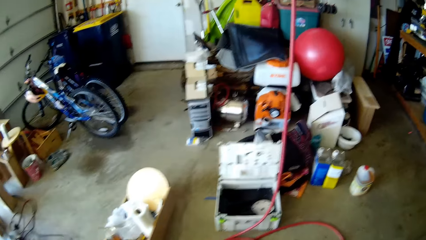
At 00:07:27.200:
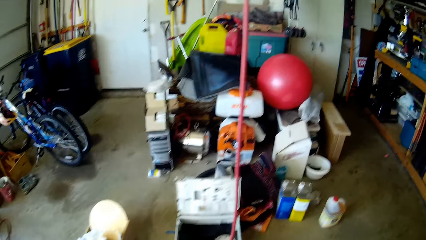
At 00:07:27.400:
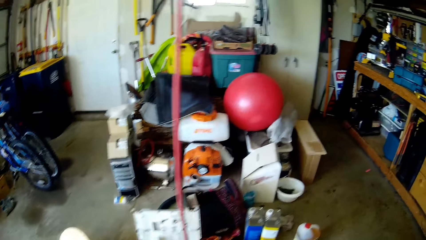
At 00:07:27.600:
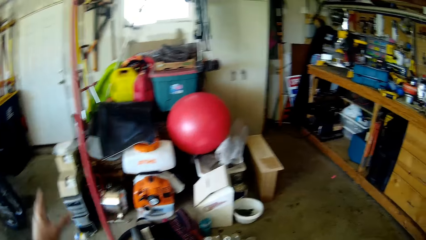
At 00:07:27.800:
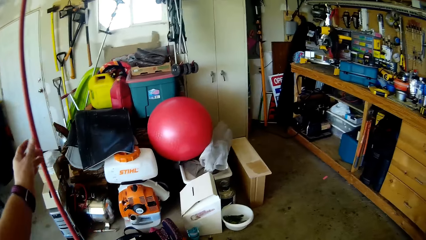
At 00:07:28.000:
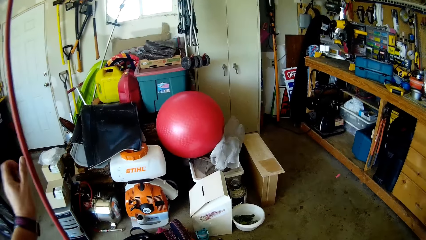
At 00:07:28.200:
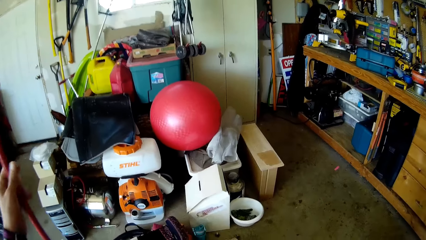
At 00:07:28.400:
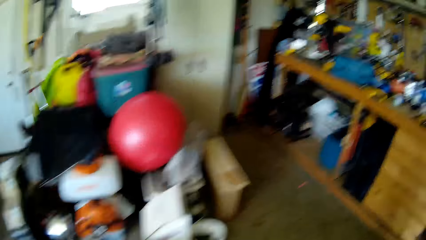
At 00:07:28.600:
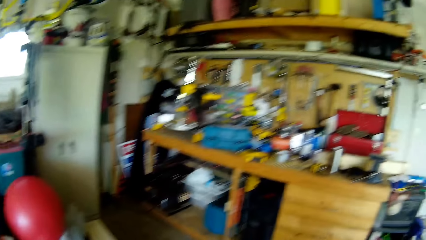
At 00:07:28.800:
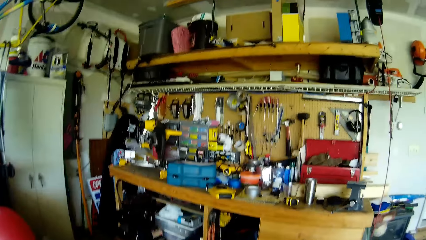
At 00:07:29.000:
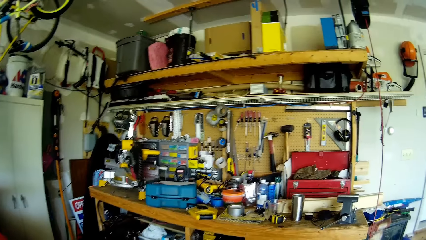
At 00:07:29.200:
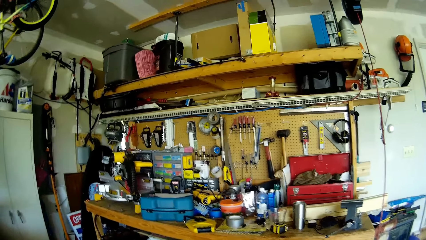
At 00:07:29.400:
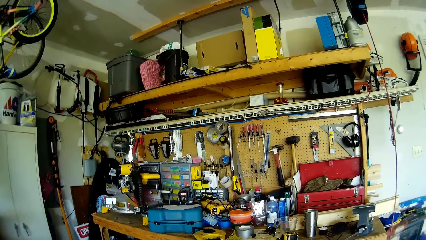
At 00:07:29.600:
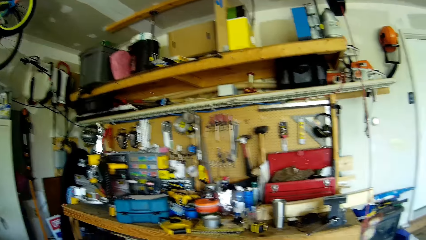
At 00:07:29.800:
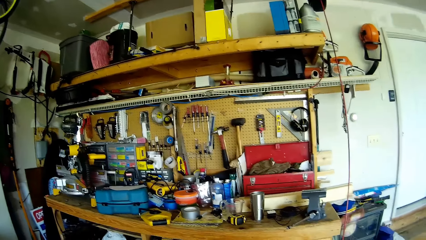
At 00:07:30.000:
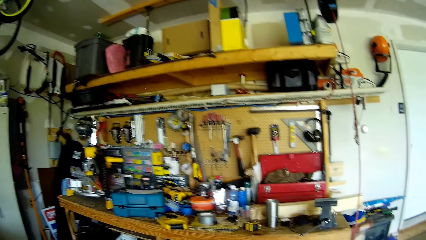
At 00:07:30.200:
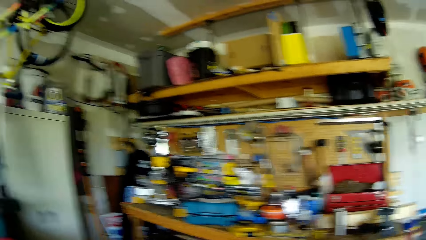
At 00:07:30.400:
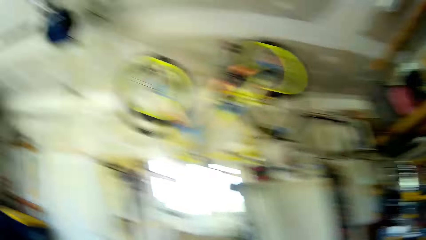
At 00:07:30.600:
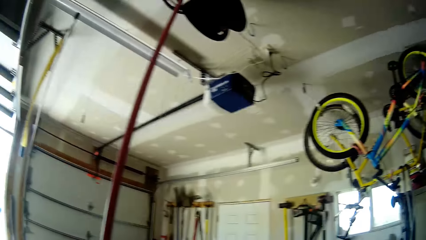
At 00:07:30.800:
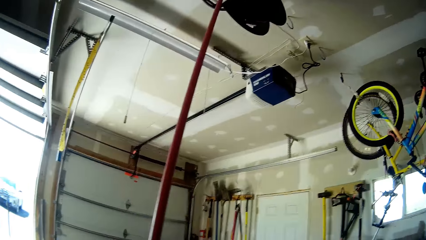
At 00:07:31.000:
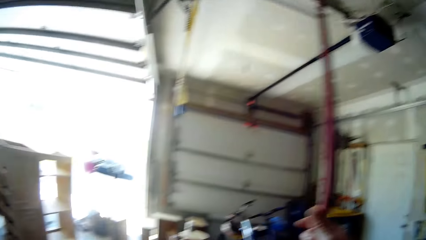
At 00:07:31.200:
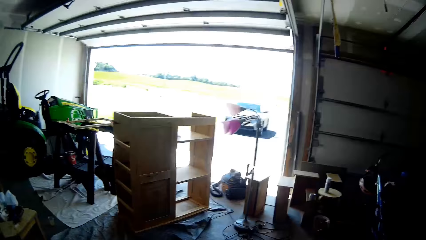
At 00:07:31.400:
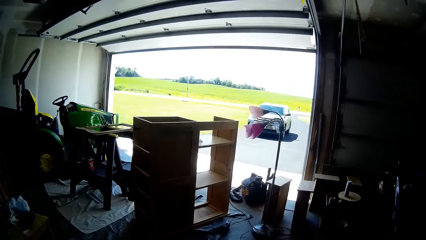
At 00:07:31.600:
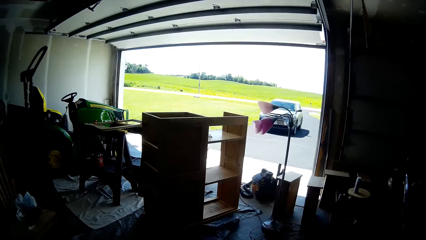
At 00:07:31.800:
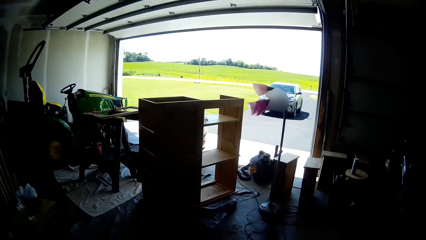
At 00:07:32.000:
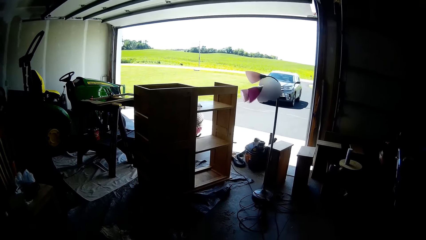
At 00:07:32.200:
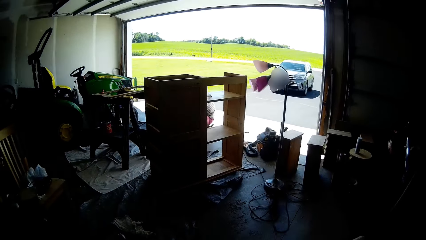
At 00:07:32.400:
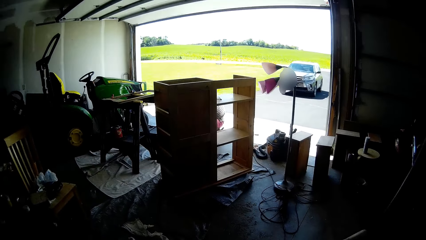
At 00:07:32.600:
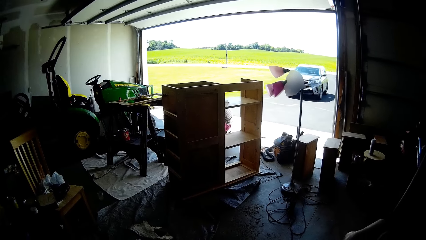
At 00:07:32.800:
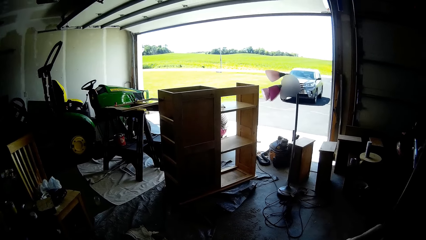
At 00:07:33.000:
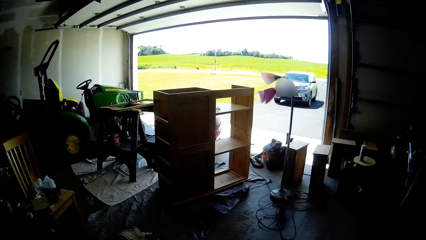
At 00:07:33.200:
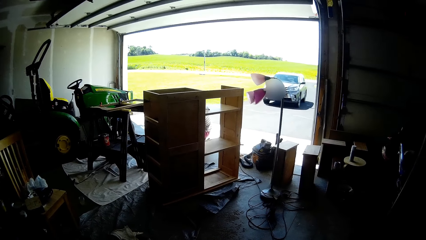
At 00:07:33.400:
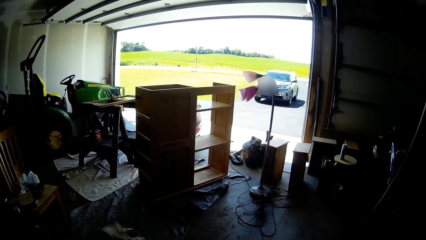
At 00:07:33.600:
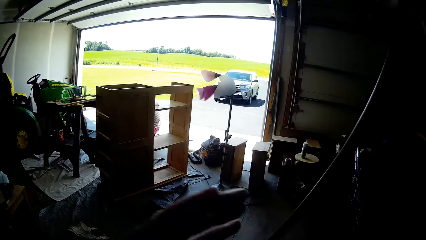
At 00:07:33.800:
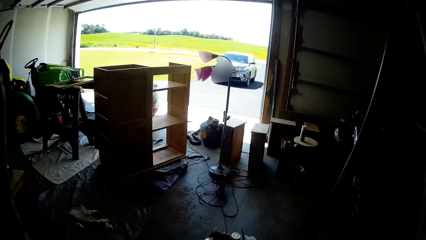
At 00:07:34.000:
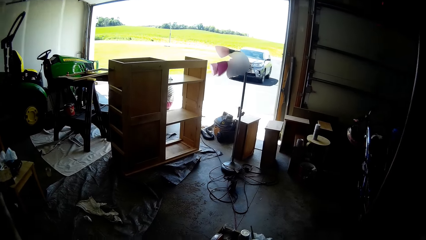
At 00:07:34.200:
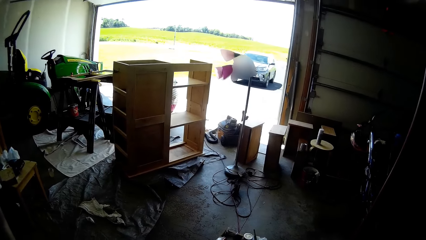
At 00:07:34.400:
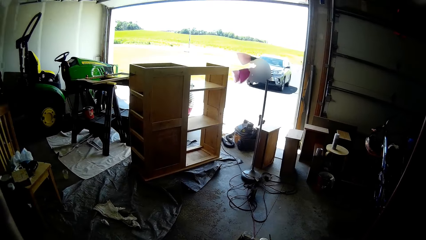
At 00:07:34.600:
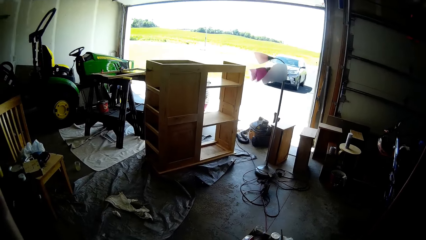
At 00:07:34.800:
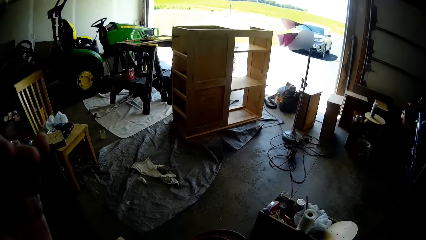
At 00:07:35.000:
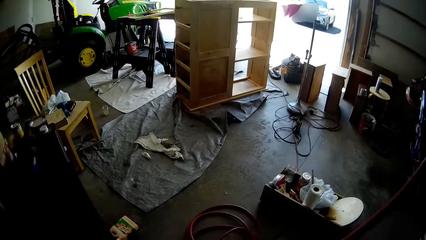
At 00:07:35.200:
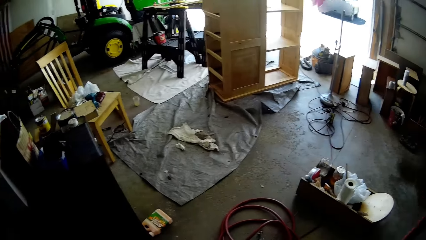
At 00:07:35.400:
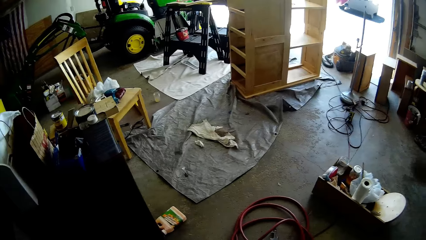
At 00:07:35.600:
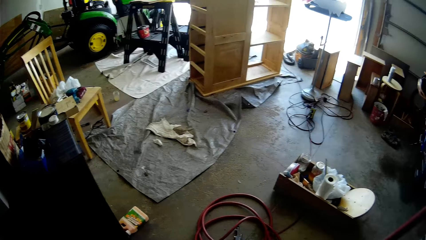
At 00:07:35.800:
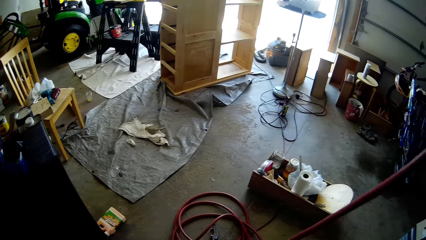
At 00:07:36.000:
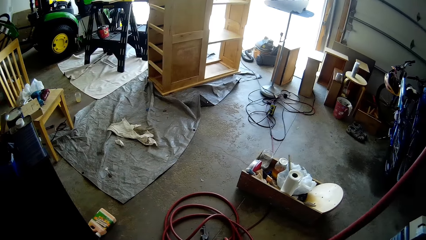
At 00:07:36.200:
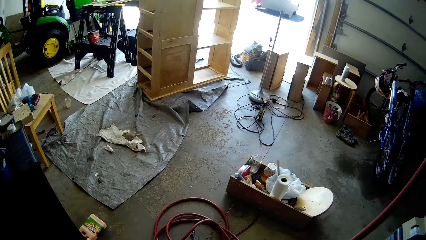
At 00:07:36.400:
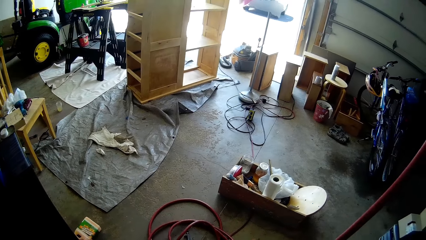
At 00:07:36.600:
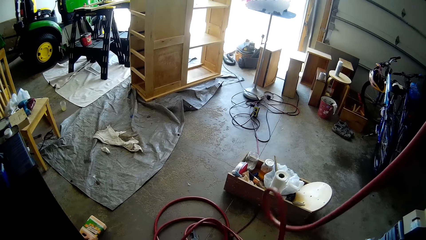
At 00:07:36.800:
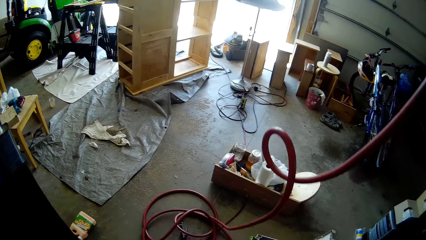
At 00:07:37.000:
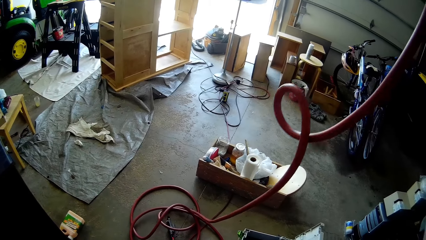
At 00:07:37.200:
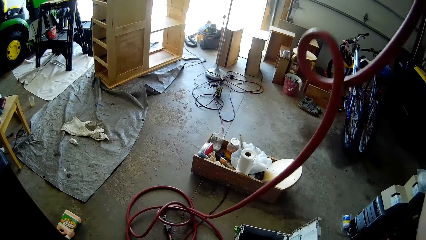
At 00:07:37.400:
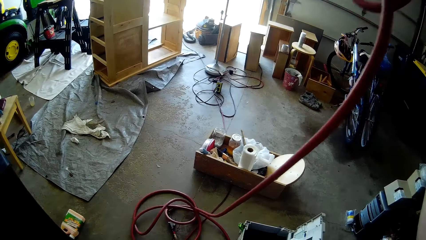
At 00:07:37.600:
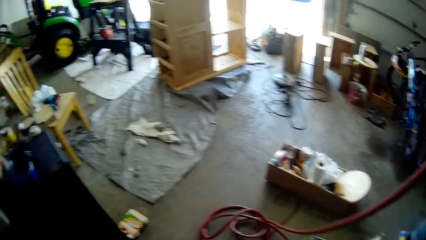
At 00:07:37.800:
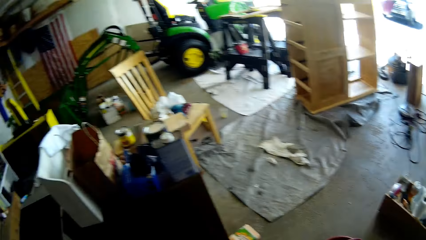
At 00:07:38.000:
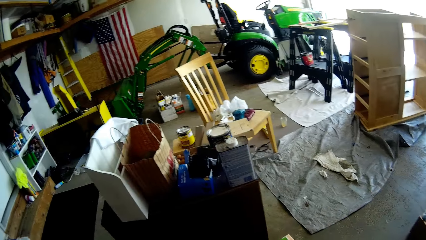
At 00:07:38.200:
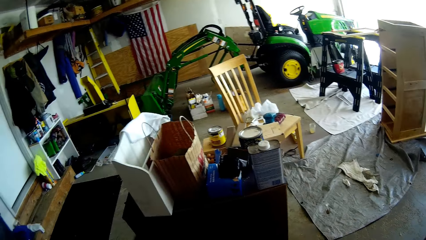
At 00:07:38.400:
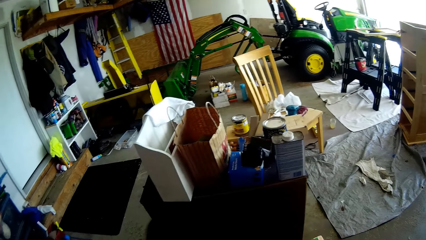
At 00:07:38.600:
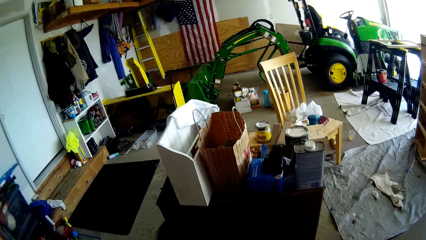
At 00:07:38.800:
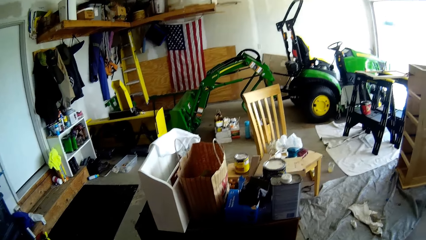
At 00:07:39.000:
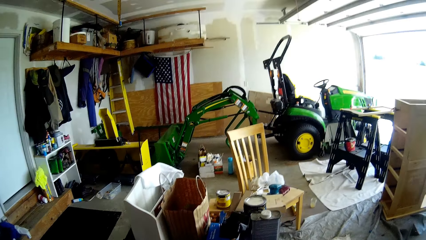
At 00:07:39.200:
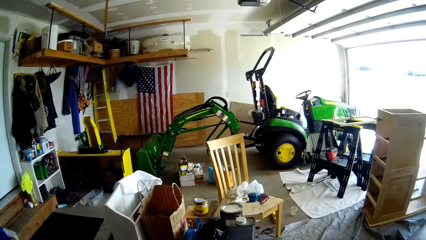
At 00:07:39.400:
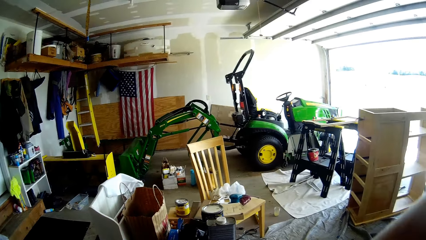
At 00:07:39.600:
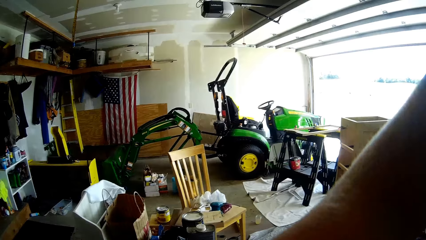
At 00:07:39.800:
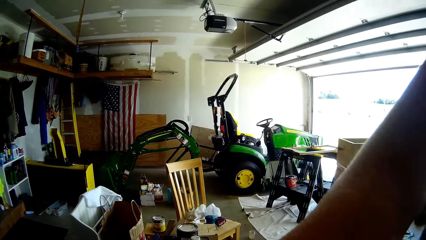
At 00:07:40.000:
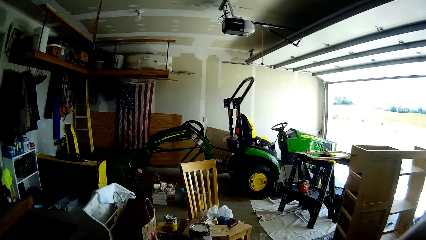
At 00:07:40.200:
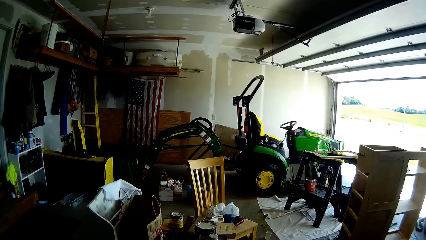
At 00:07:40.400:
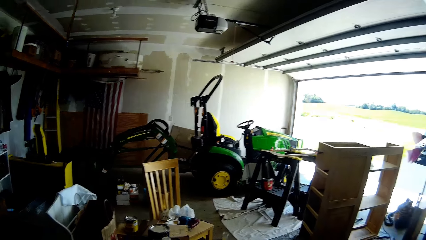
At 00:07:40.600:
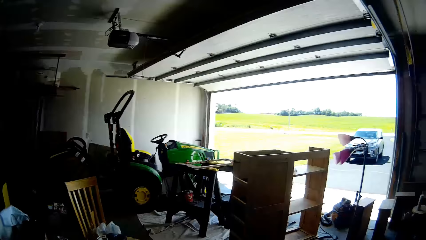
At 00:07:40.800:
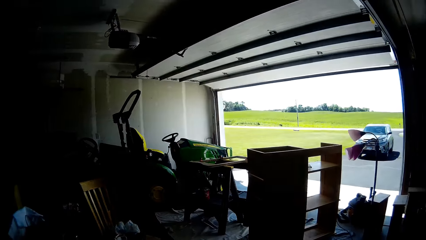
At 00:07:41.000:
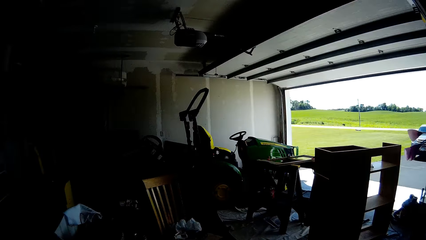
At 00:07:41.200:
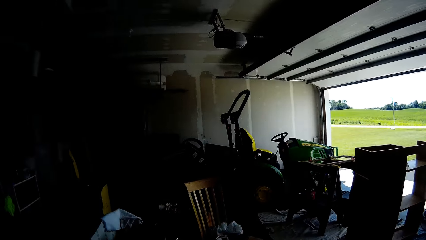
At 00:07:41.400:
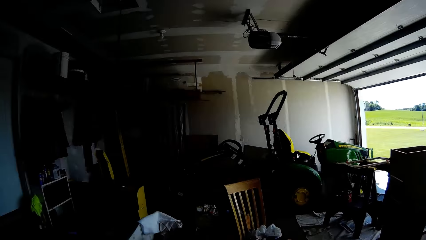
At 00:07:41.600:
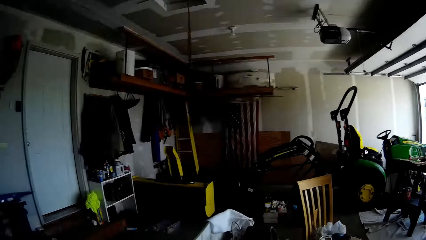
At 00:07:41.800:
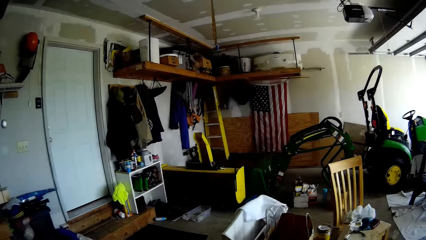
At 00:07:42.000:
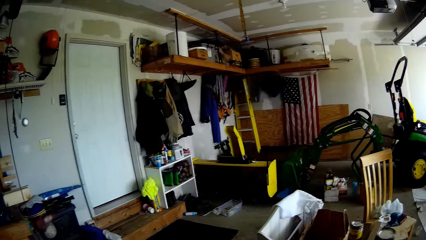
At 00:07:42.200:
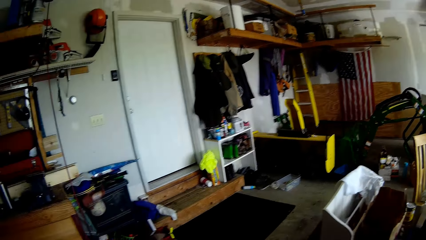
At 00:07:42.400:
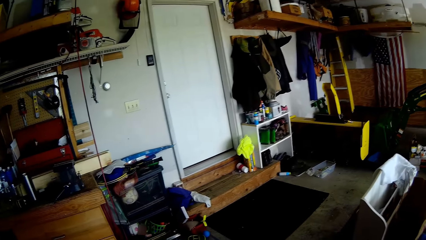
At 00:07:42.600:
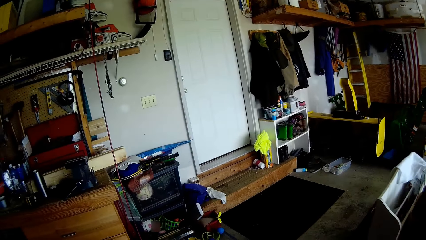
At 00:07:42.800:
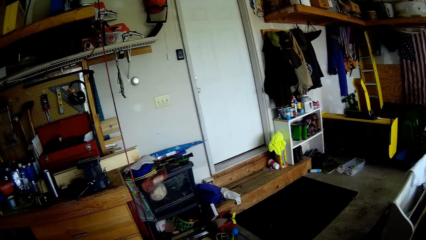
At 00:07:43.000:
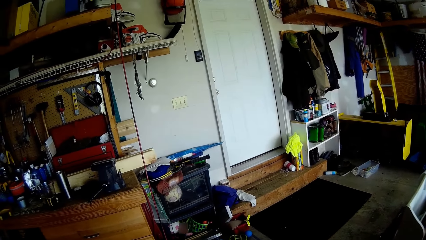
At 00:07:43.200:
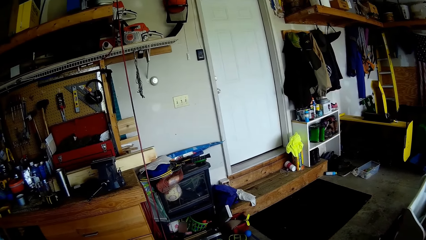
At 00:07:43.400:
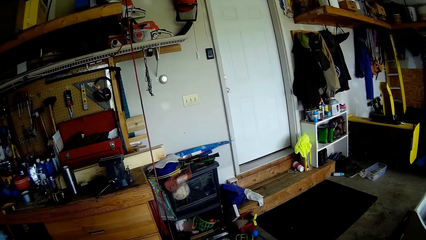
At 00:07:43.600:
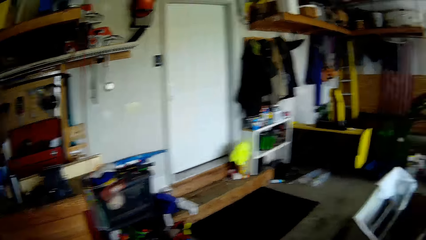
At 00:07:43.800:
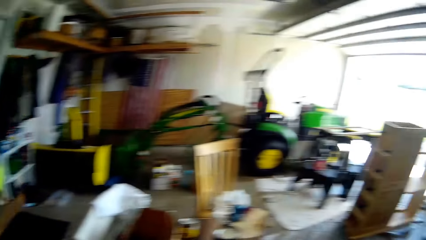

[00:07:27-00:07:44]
The camera wearer touches something. They talk with a child. They look around. They do something. They look around.
